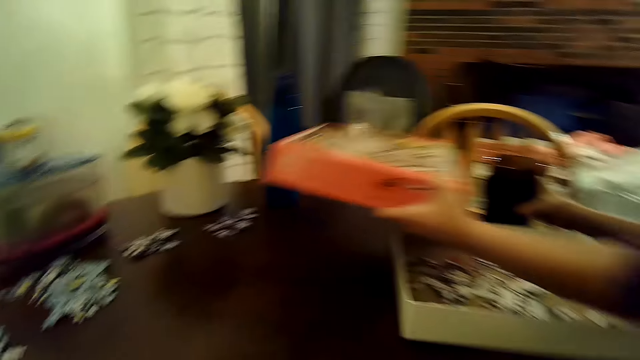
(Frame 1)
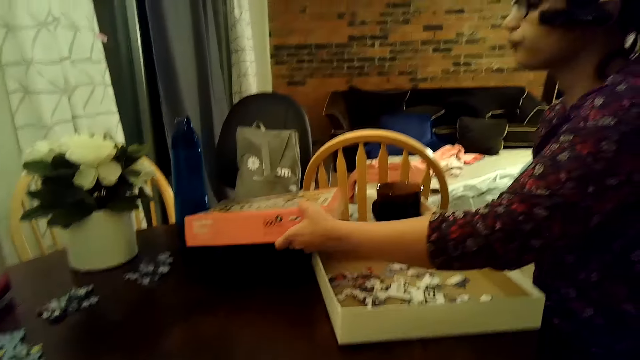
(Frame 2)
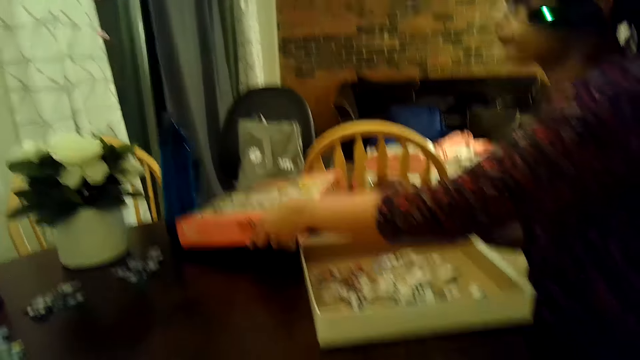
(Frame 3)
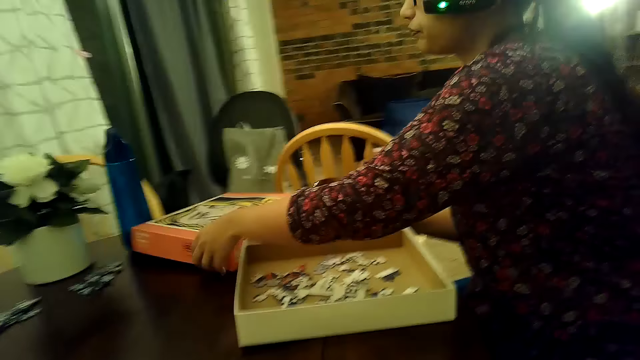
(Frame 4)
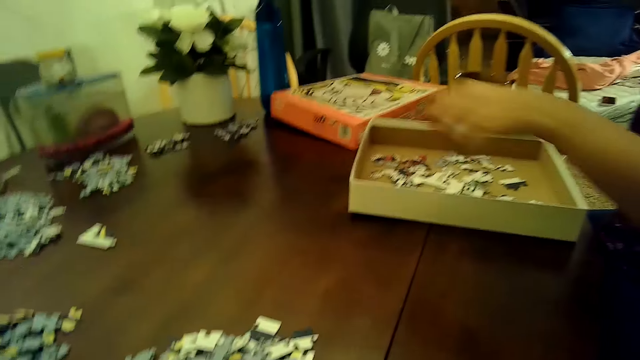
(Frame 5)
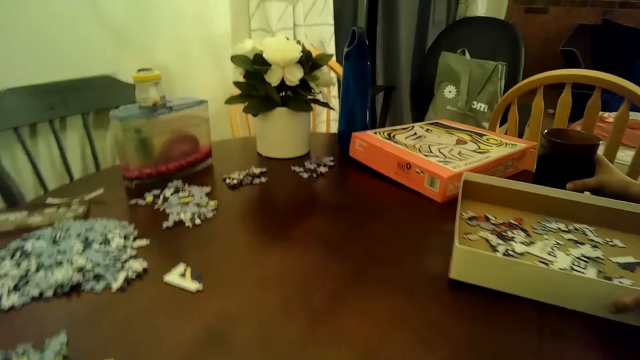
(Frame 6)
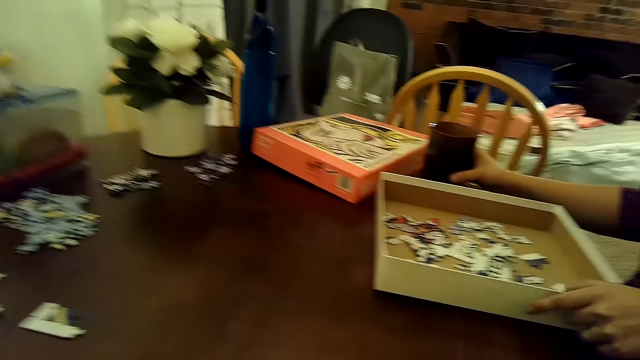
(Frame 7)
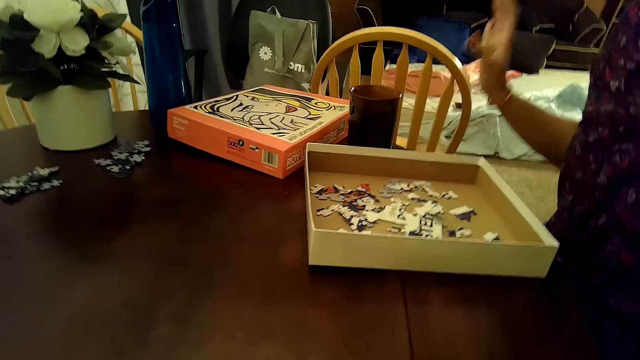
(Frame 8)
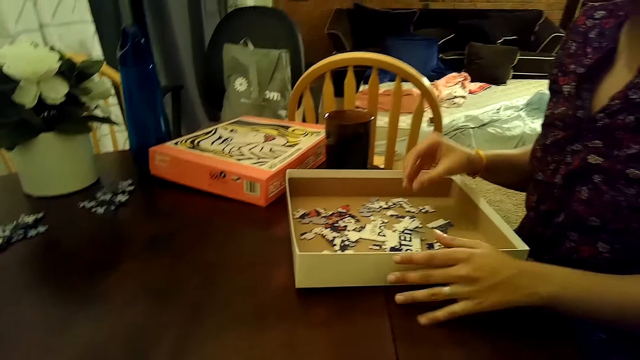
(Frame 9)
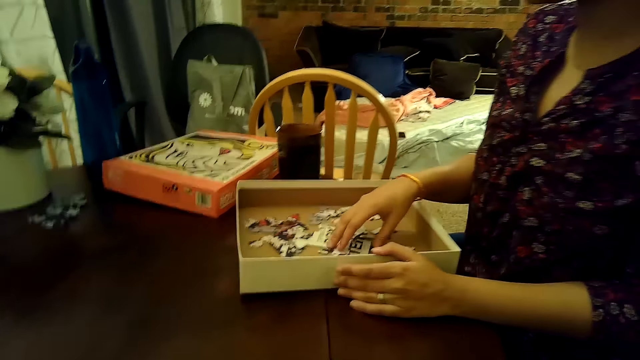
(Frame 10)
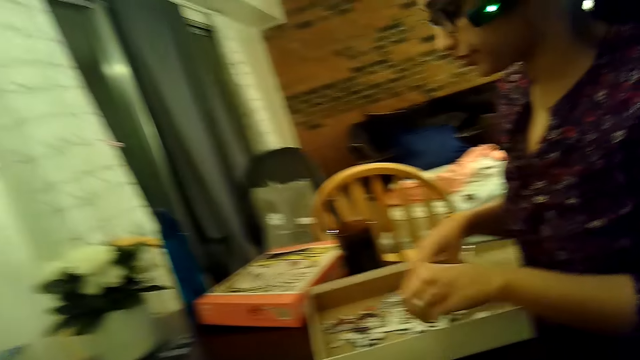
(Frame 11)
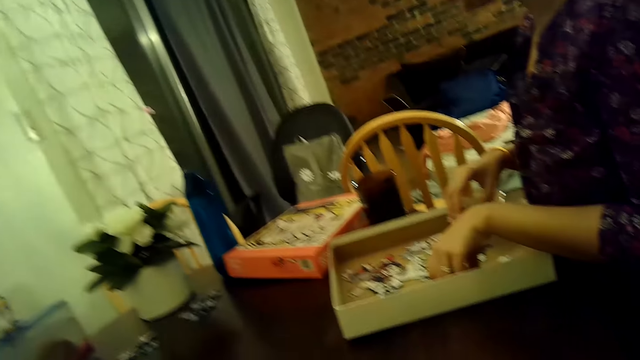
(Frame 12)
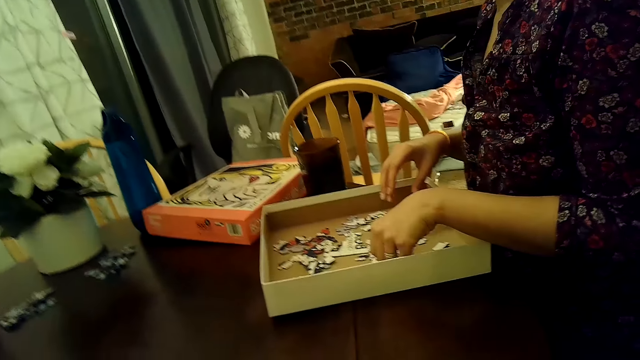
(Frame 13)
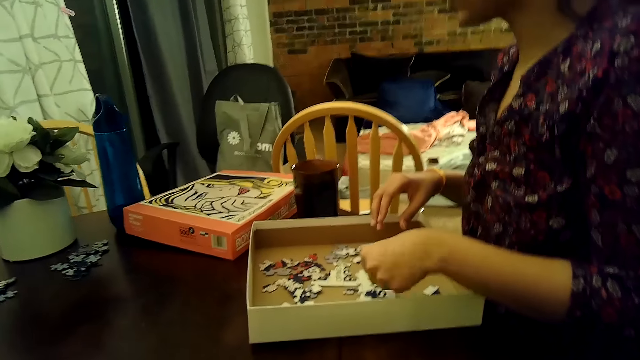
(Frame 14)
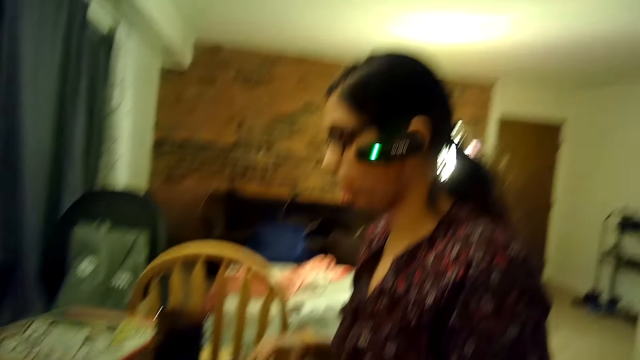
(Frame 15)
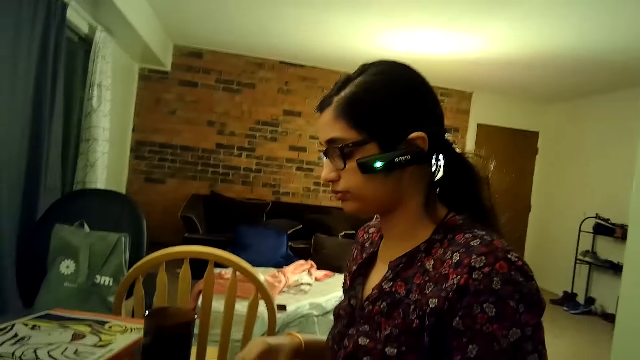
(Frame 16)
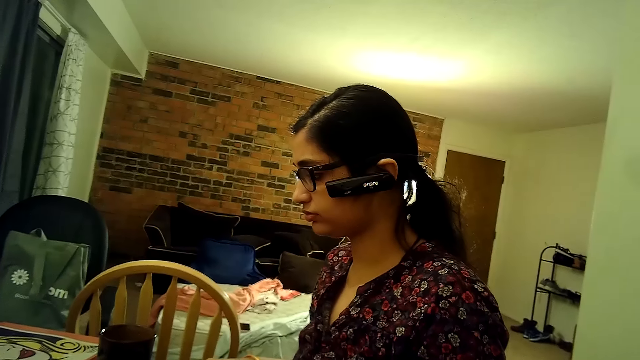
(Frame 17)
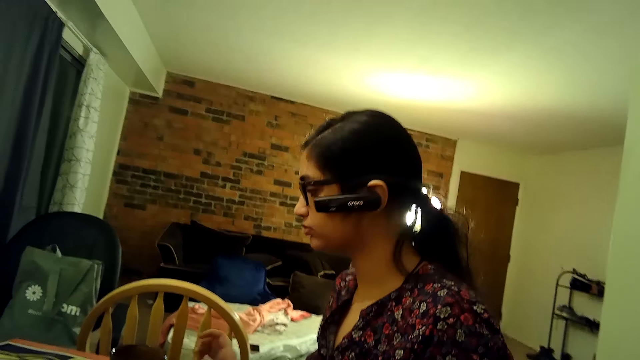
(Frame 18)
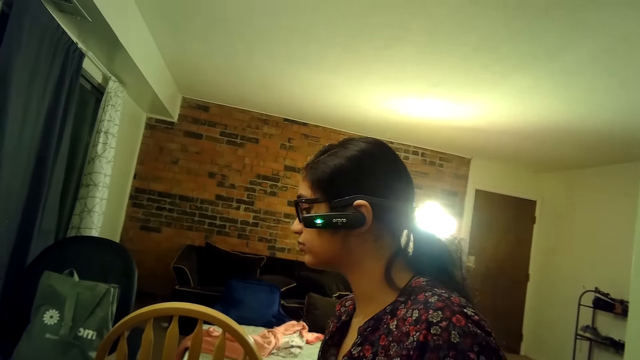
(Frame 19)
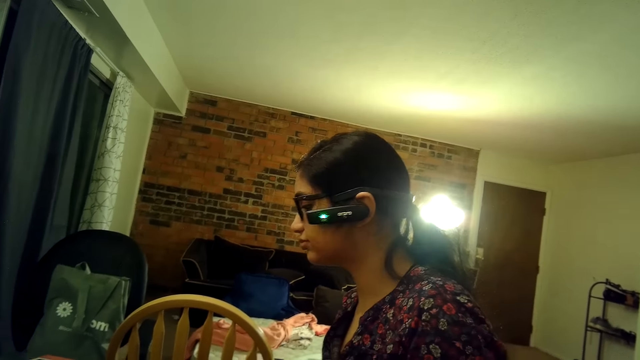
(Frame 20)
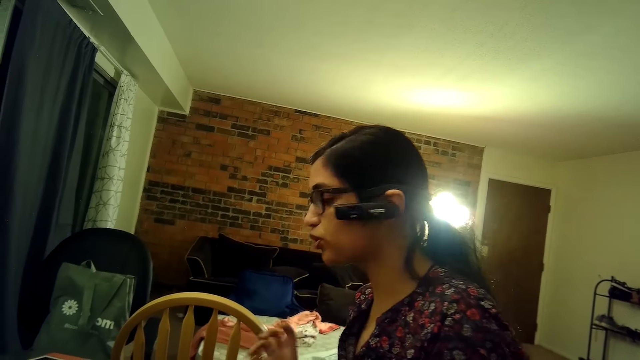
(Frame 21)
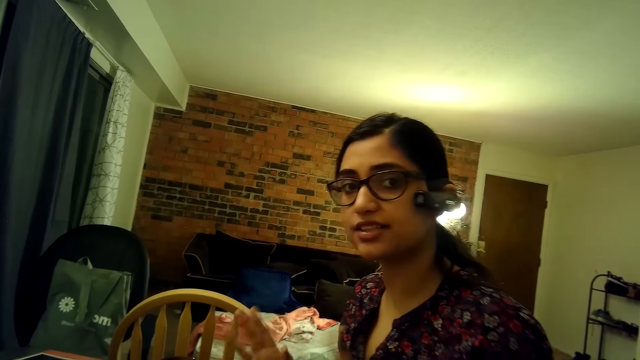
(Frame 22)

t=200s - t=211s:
A woman picks the lid of the jigsaw puzzle box with her left hand. The woman holds the cup on the table with her right hand. The woman drops the lid of the jigsaw puzzle box on the table with her left hand. The woman touches the box on the table with her left hand. The woman releases her left hand from the box on the table. The woman releases her right hand from the cup on the table. The camera wearer dialogues with the woman. The woman touches the box on the table with her left hand. The woman touches some puzzle pieces in the box on the table with her left hand. The woman releases her left hand from the box on the table. The woman picks a puzzle piece from the box on the table. The woman moves the cup on the table with her right hand.

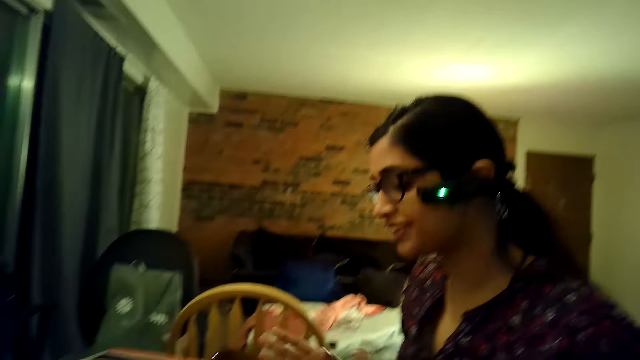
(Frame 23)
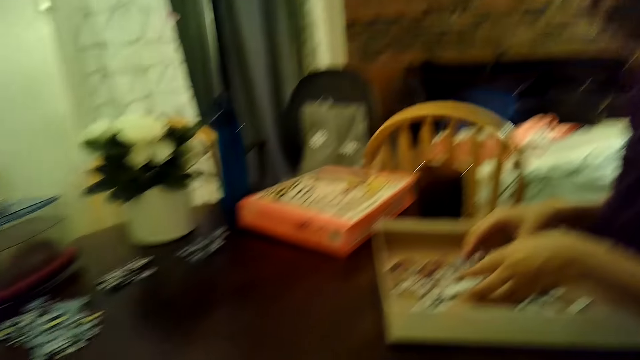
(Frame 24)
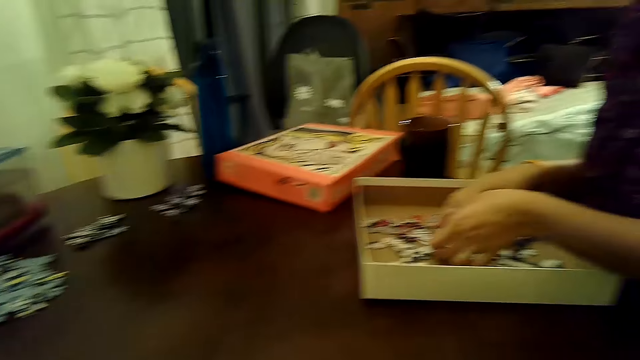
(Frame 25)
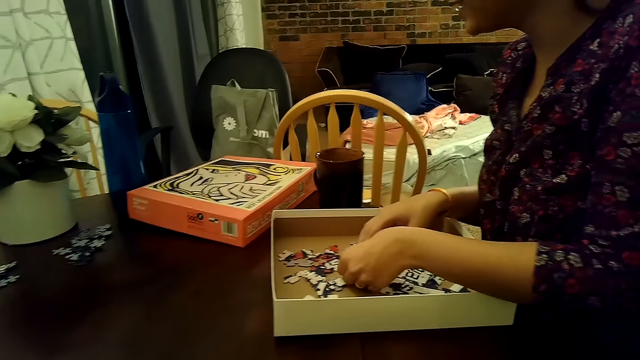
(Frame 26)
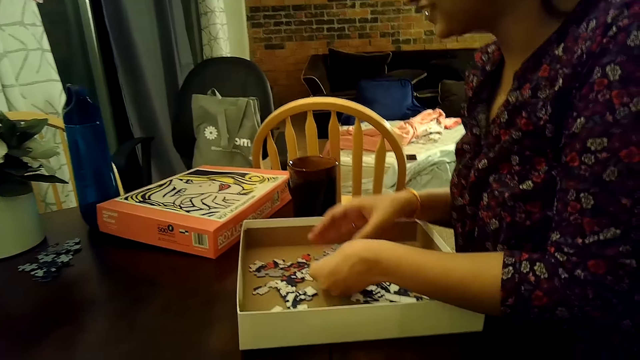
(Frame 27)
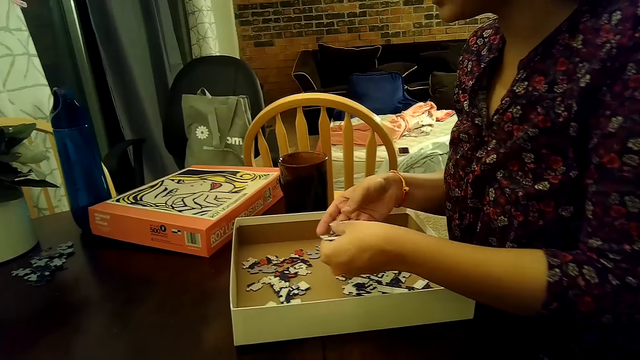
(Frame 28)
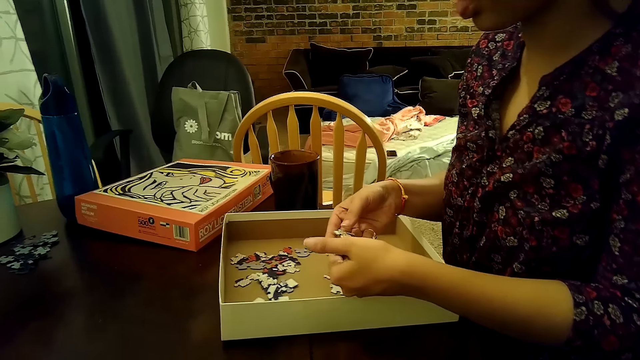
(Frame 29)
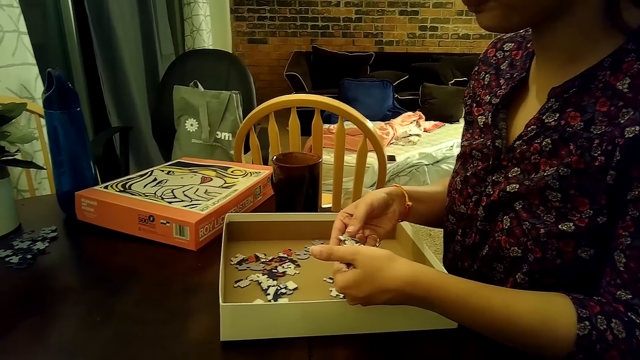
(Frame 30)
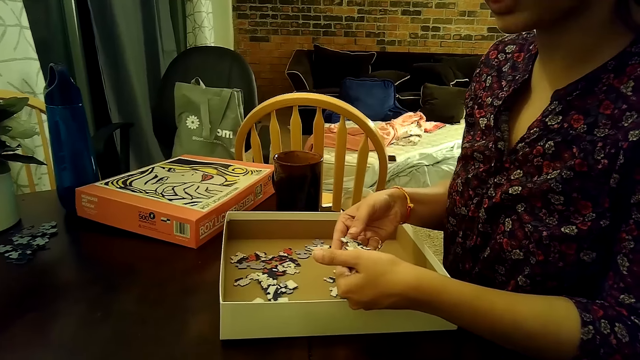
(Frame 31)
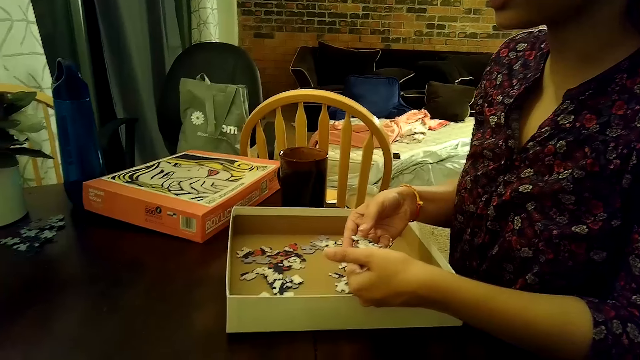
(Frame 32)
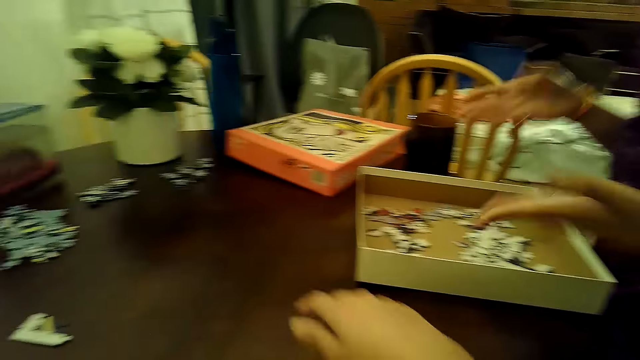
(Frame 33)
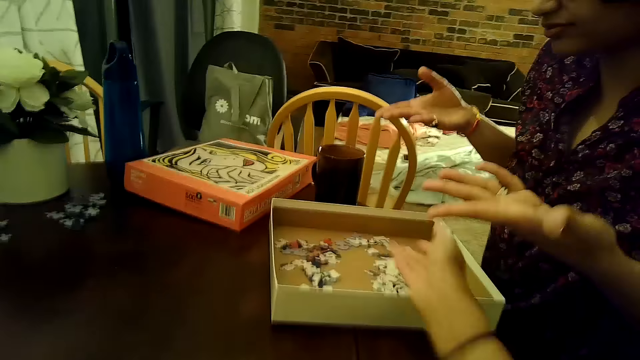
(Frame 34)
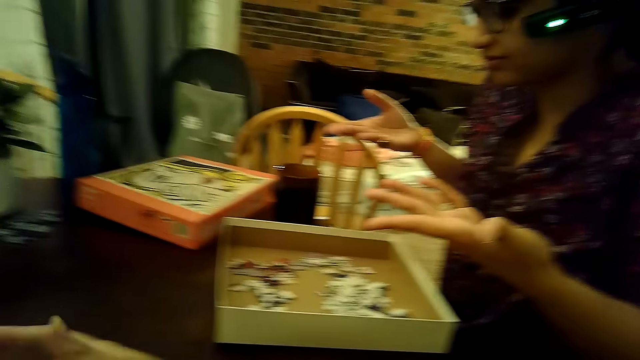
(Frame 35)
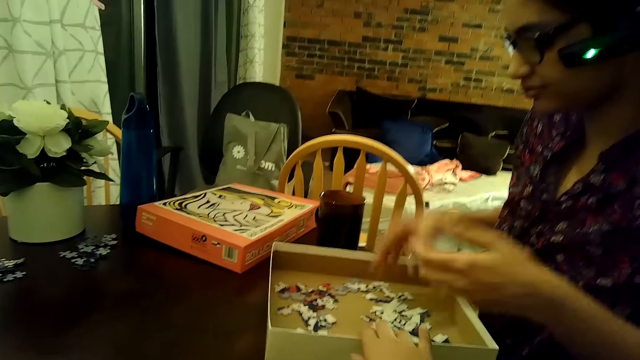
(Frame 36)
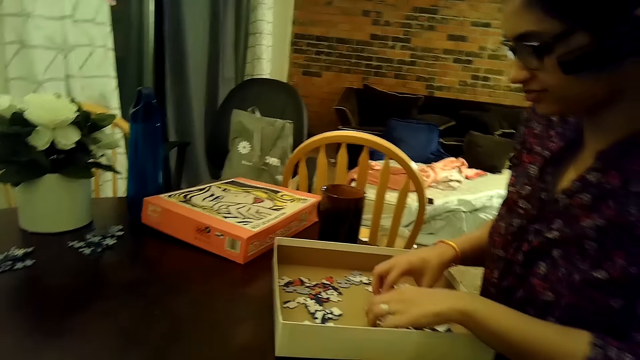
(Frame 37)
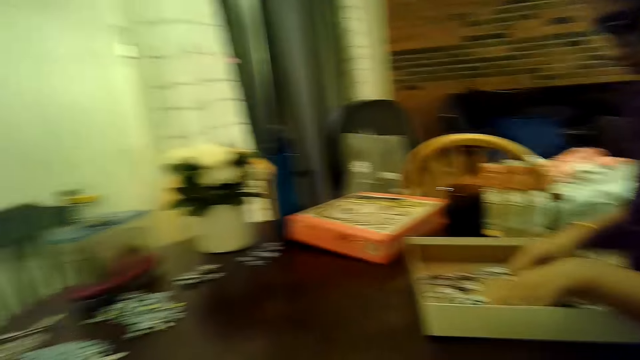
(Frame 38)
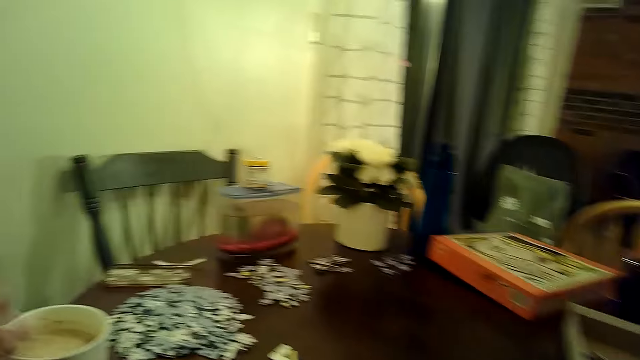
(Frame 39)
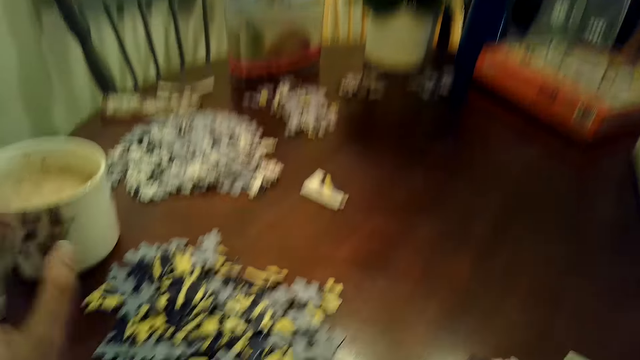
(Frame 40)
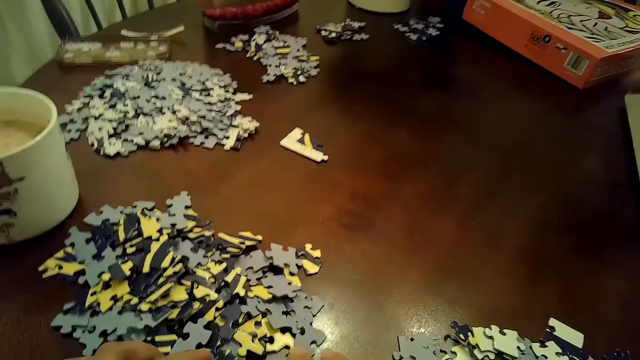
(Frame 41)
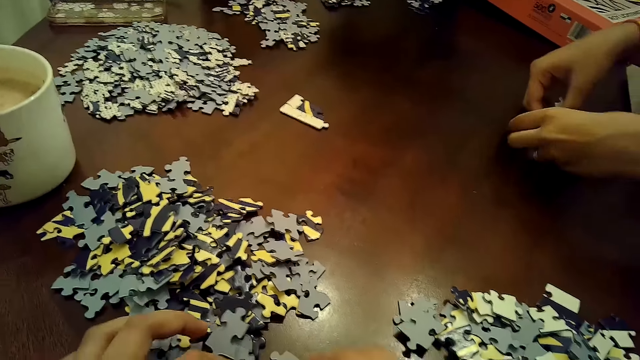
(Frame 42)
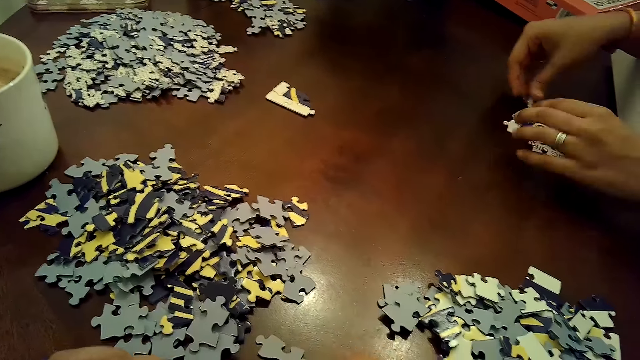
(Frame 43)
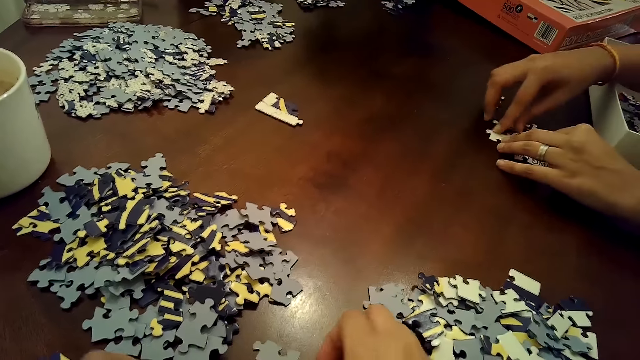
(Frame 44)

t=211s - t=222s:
A woman picks some puzzle pieces from the box on the table with both hands. The woman holds the puzzle pieces with both hands. The woman drops the puzzle pieces in both hands into the box on the table. The woman picks some puzzle pieces from the box on the table with both hands. The camera wearer touches a cup of tea on the table with her left hand. She arranges some puzzle pieces on the table with both hands. The woman drops the puzzle pieces in both hands on the table. The woman arranges the puzzle pieces with both hands. The camera wearer dialogues with the woman.
